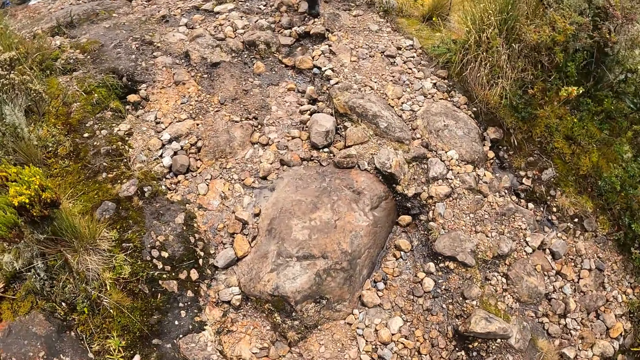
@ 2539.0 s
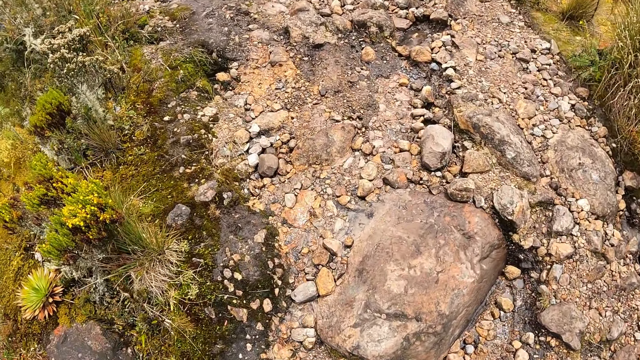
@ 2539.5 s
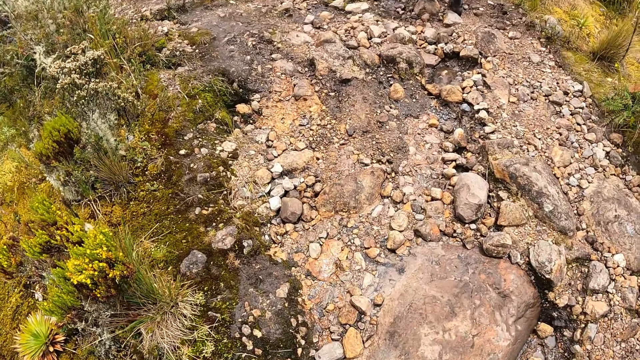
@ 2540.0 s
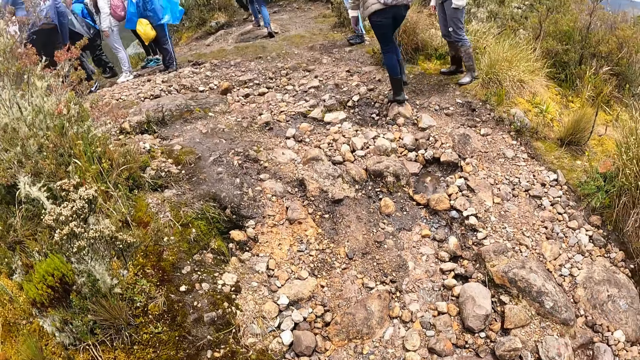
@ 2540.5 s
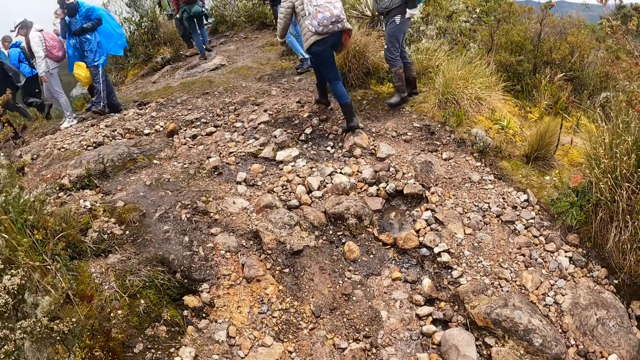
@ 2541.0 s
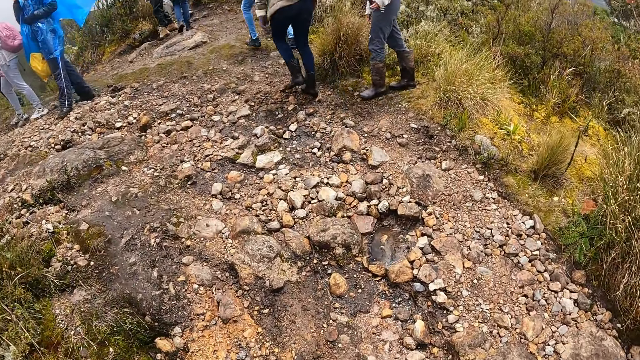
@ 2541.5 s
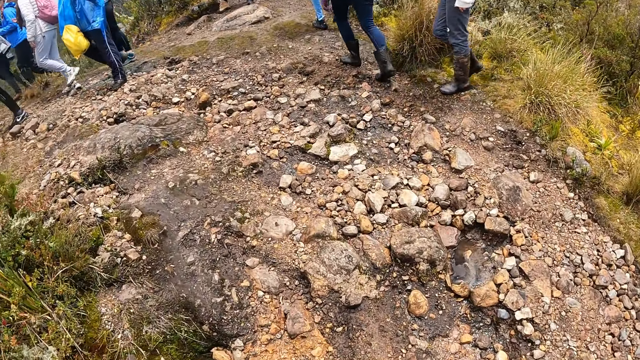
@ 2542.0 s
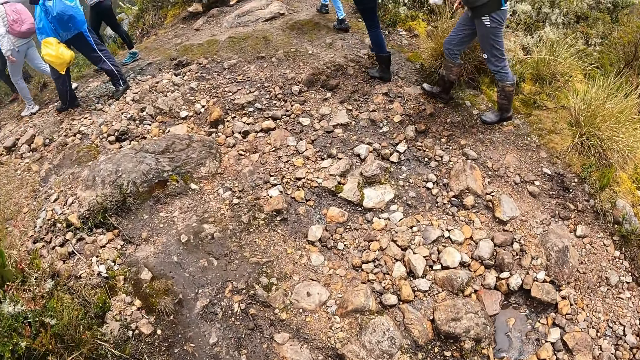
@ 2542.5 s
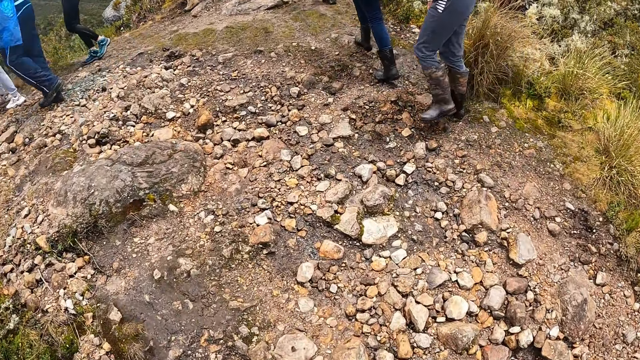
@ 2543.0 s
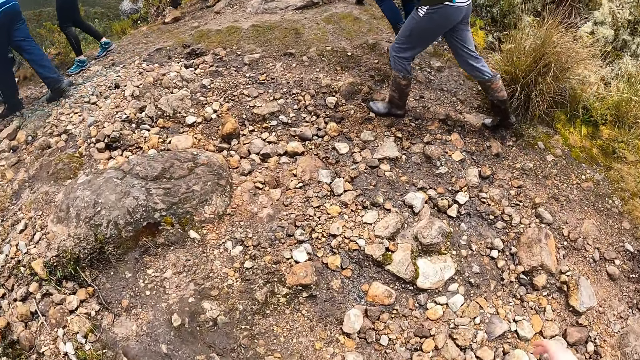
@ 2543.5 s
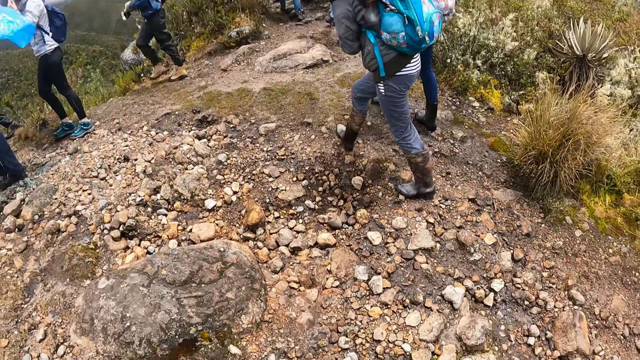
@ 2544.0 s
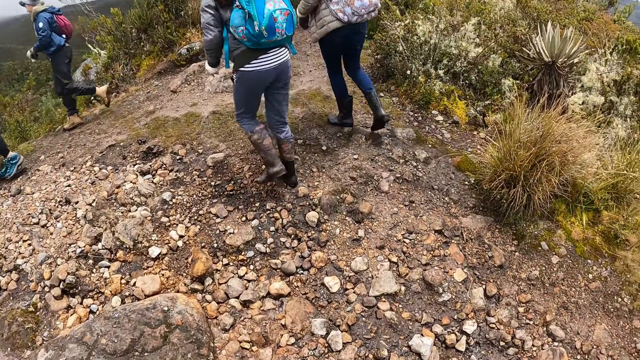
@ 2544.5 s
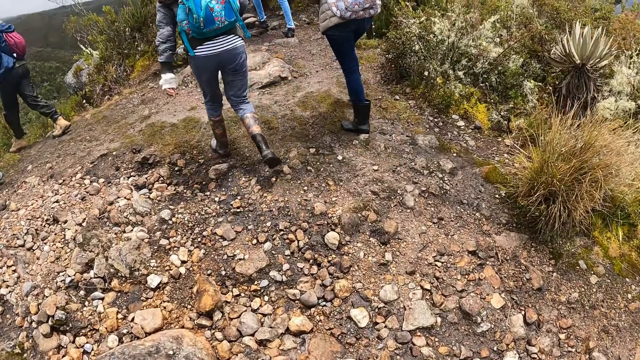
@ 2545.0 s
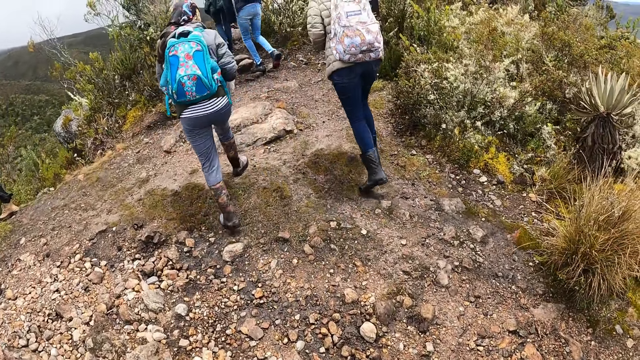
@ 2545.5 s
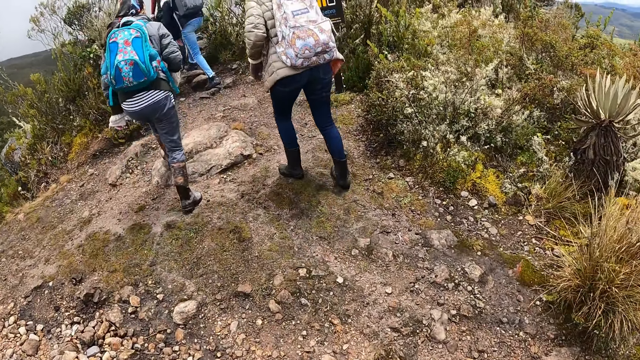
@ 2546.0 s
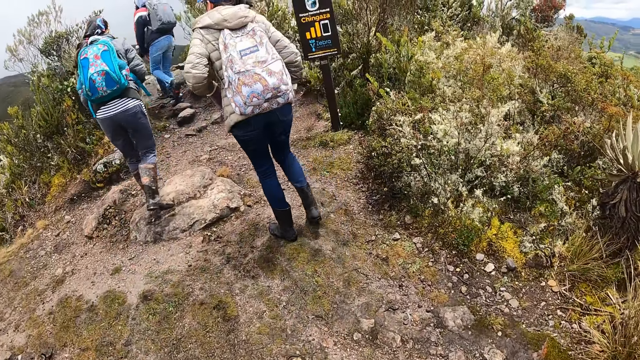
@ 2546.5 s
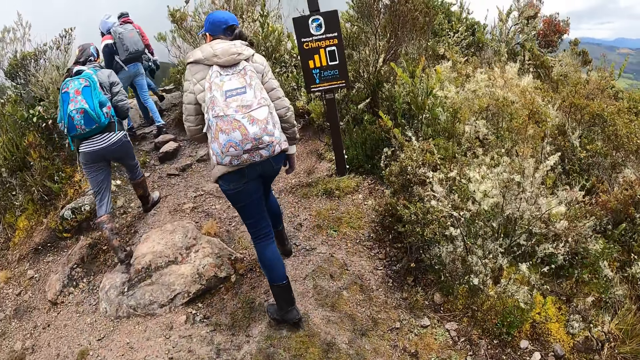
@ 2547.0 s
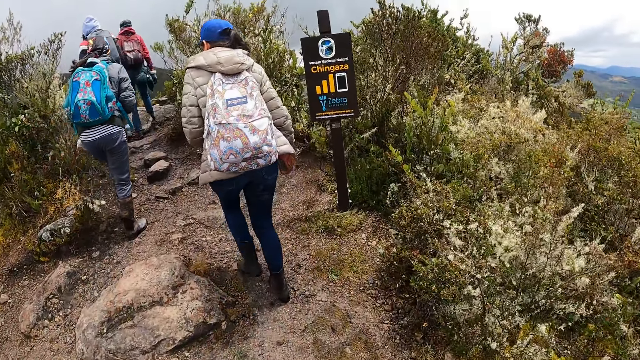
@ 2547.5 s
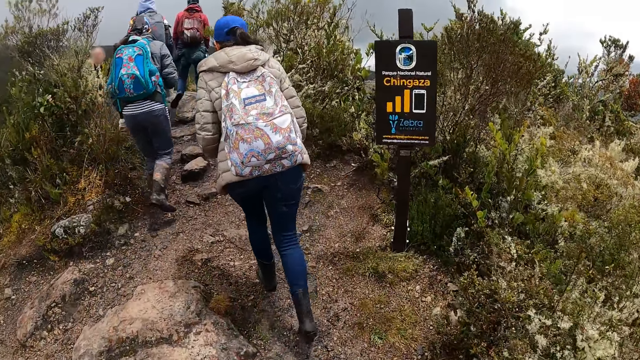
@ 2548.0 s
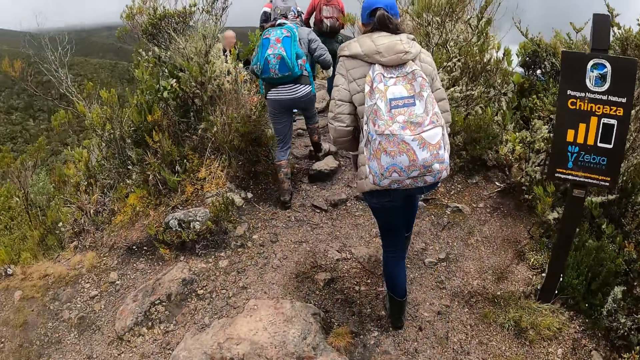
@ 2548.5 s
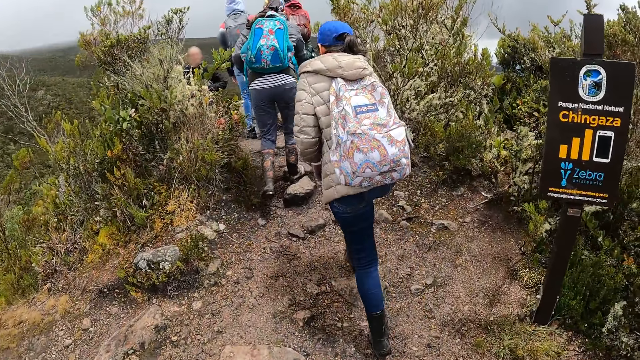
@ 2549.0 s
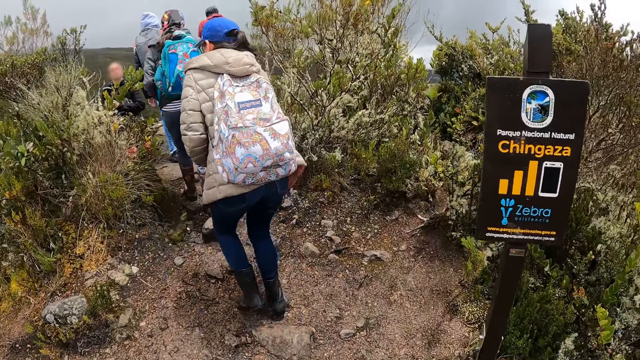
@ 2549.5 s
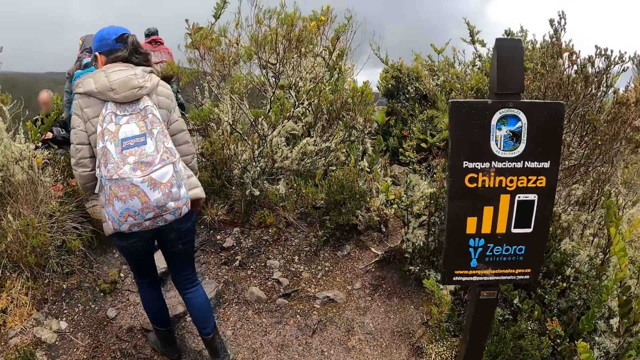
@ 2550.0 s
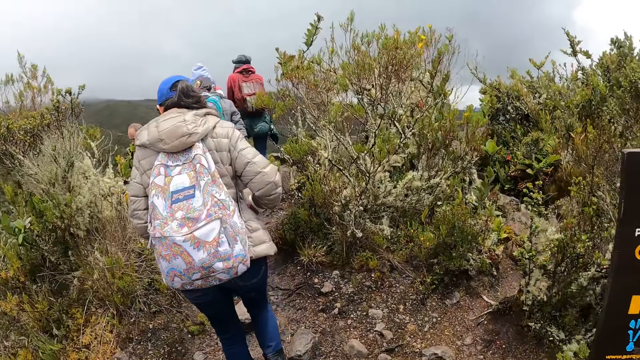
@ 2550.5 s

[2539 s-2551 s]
The camera wearer raises a hand. They walk on the field.

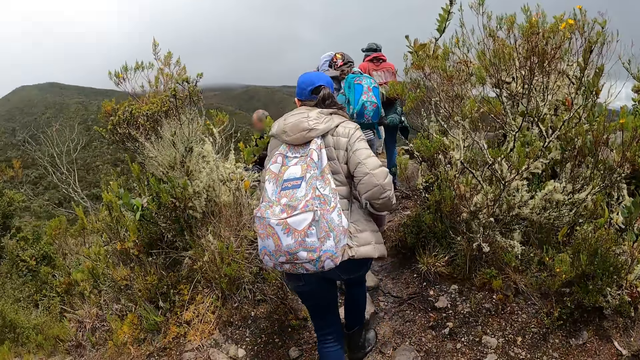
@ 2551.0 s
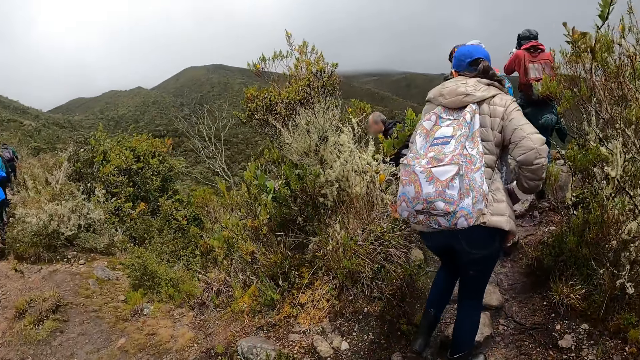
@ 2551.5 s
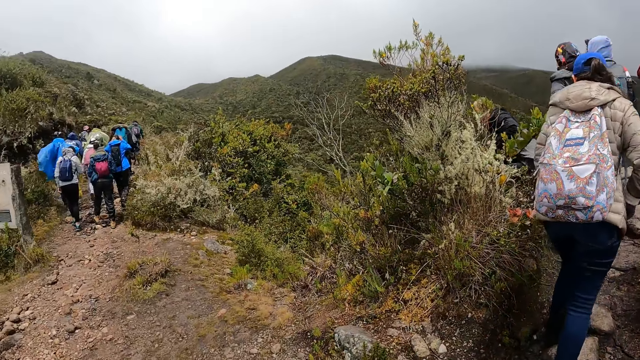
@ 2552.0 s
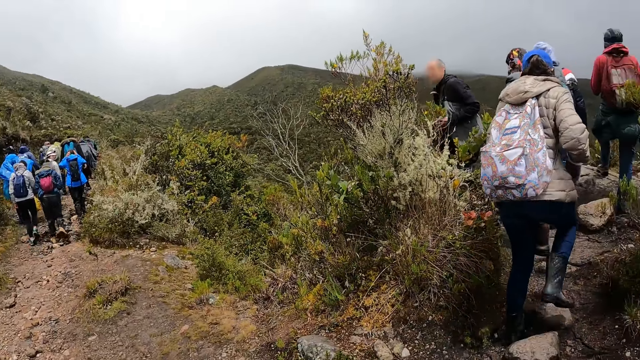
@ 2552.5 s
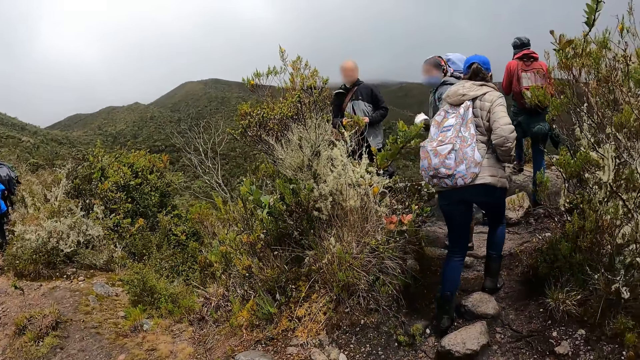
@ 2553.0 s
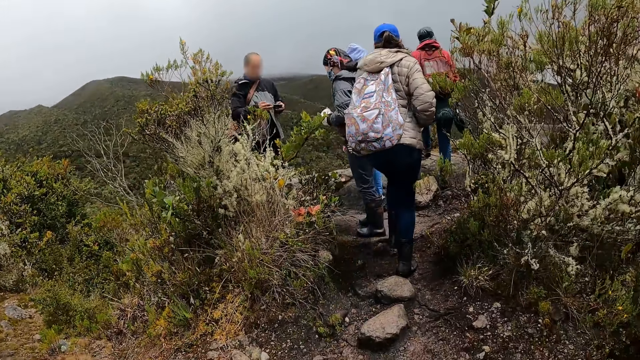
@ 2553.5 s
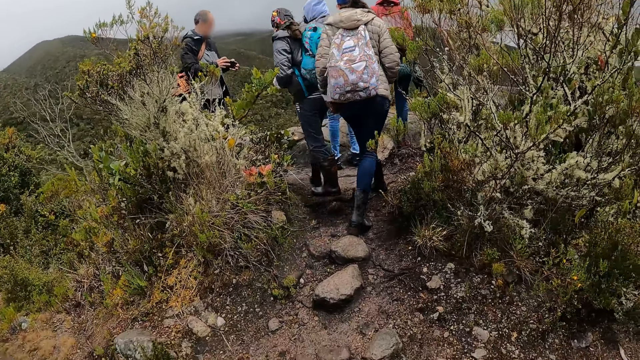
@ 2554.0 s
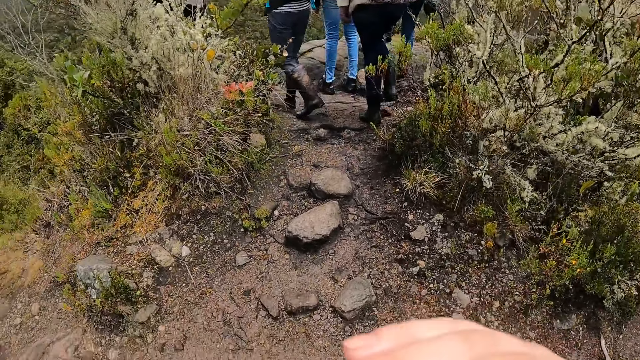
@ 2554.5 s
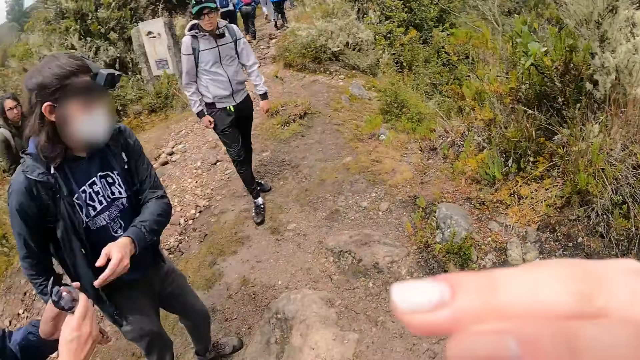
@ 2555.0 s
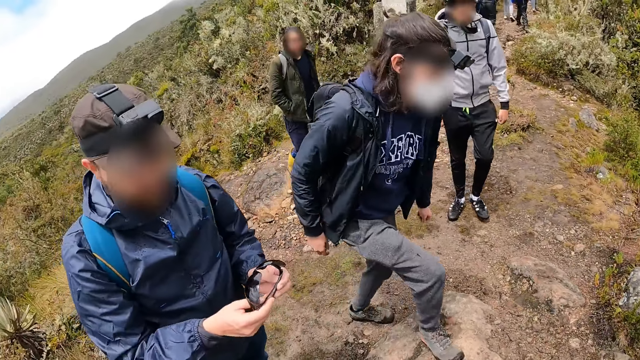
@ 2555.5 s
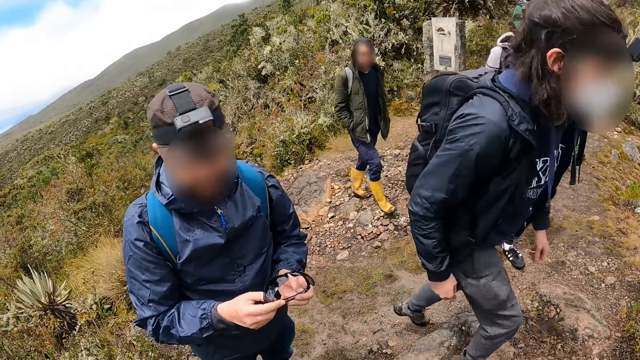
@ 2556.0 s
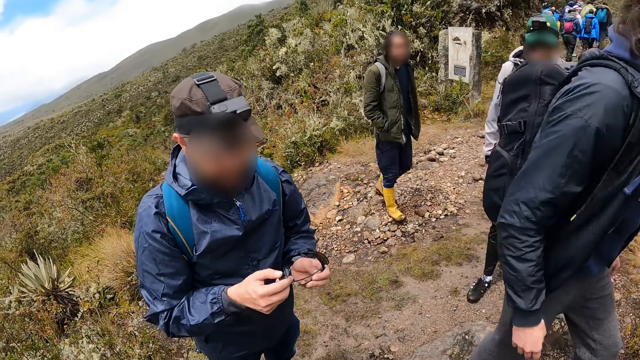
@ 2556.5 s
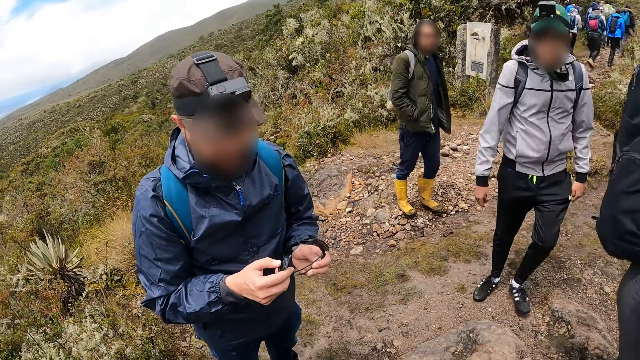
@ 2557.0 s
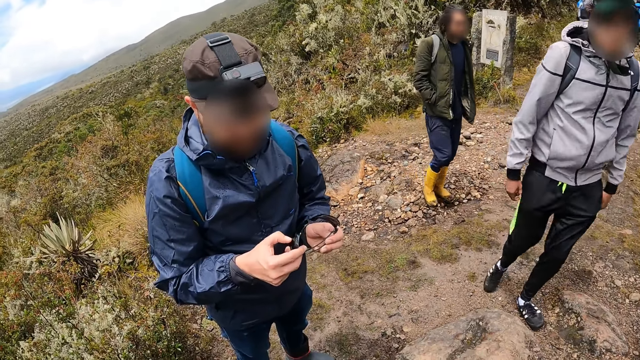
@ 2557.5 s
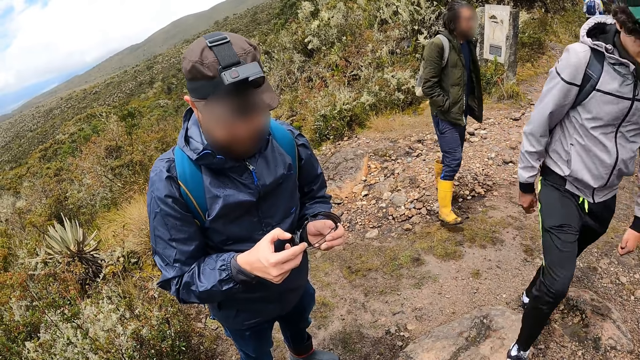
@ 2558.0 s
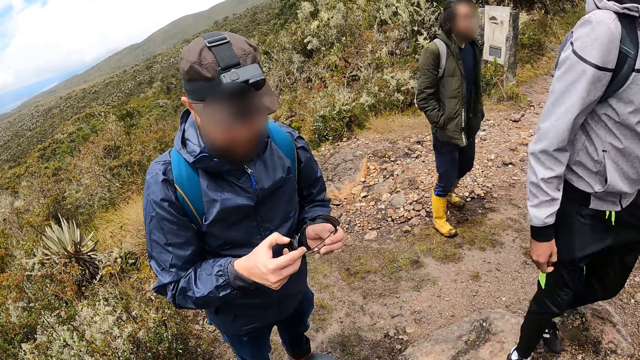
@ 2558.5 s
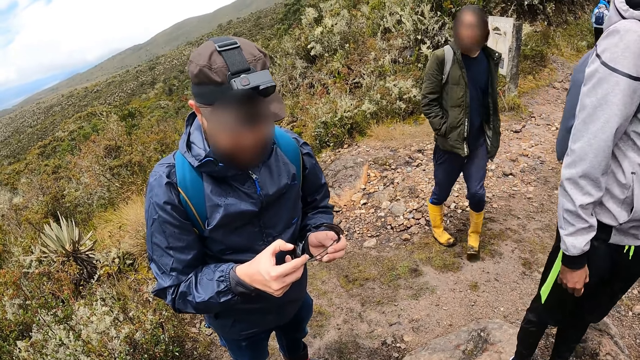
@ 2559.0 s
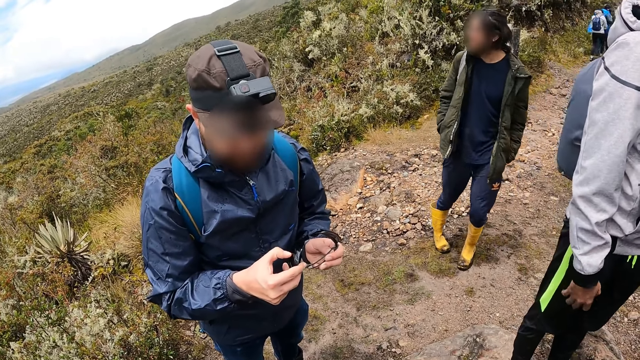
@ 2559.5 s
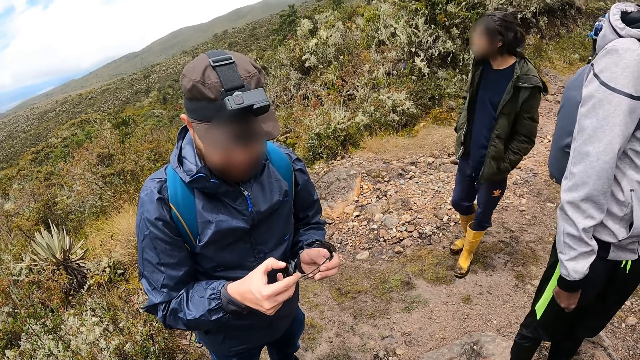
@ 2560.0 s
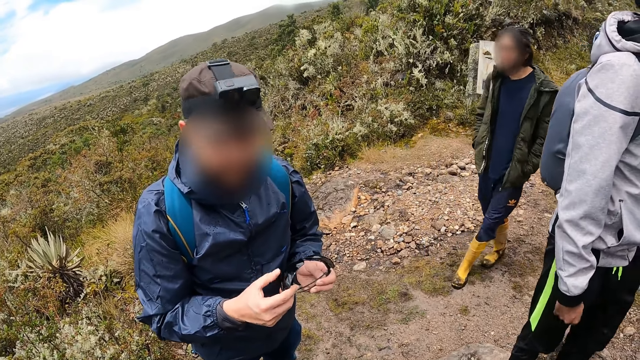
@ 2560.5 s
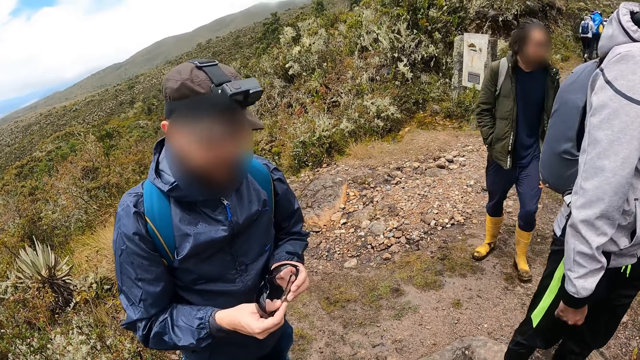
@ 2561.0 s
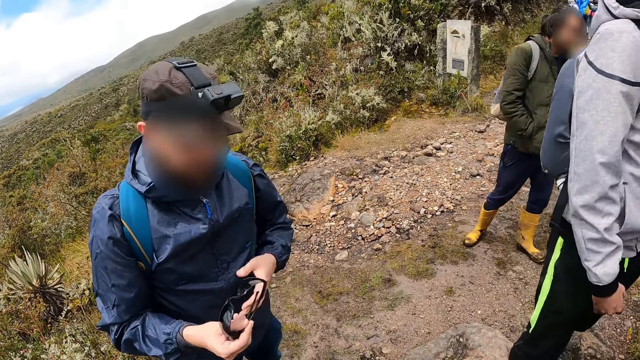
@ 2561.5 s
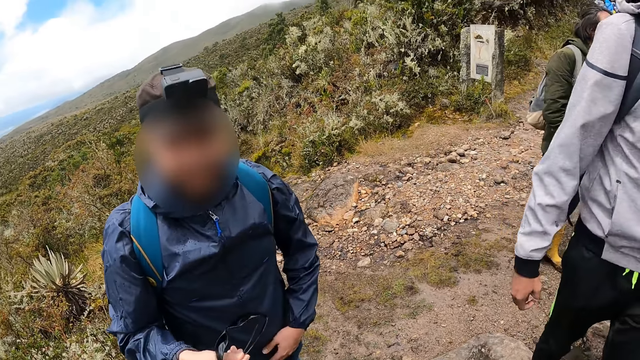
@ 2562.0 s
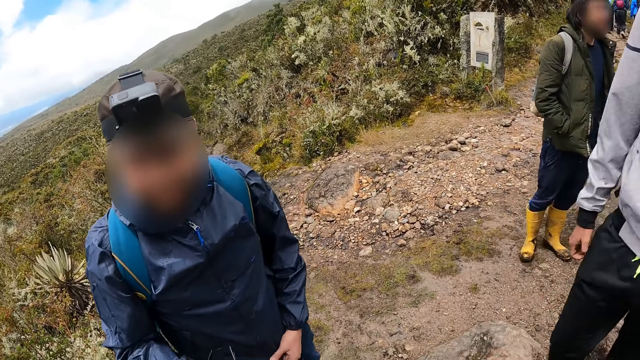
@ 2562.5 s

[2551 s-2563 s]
The camera wearer raises a hand. She wipes her nose with her right hand. She walks on the field. A man holds a pair of glasses in both hands. The camera wearer interacts with the man.
